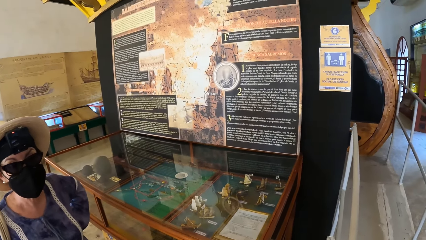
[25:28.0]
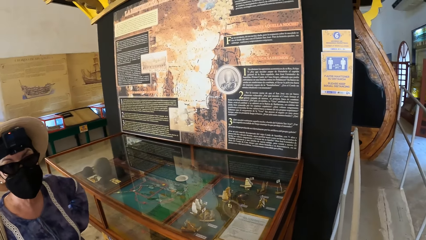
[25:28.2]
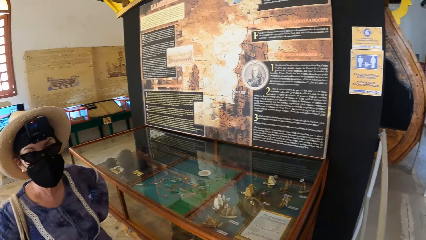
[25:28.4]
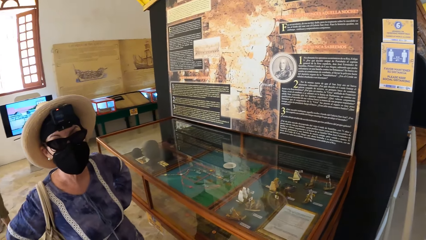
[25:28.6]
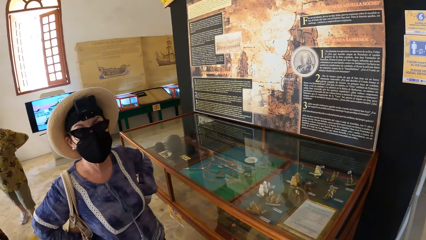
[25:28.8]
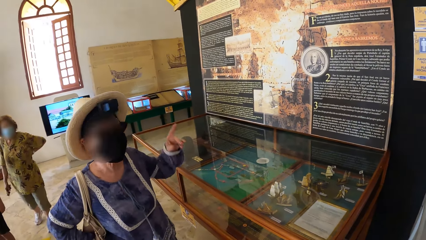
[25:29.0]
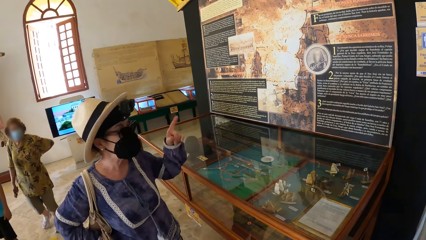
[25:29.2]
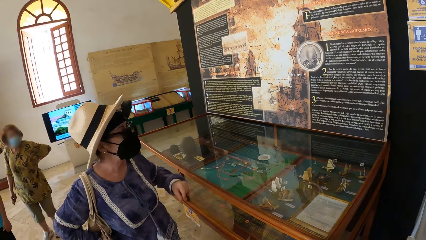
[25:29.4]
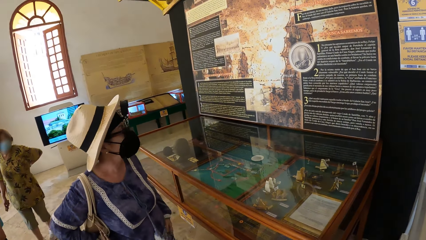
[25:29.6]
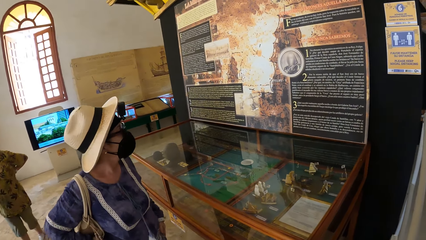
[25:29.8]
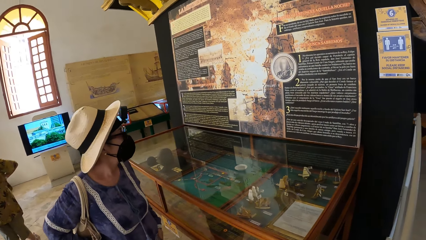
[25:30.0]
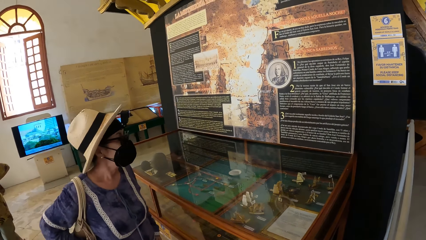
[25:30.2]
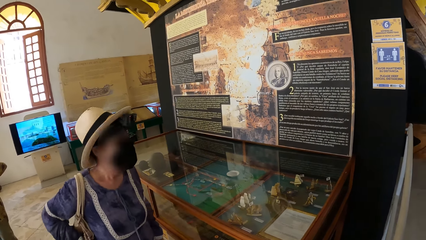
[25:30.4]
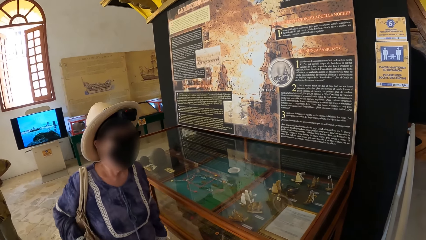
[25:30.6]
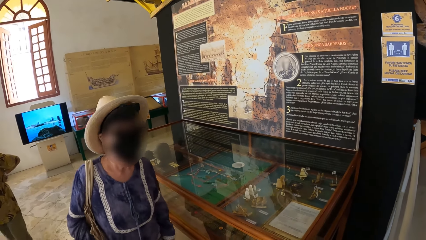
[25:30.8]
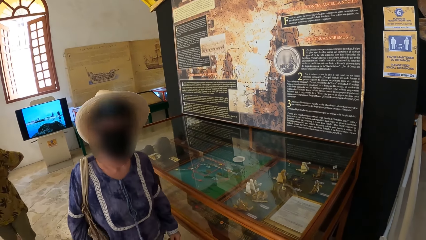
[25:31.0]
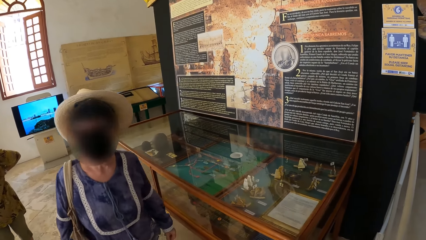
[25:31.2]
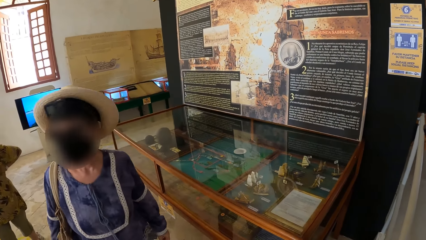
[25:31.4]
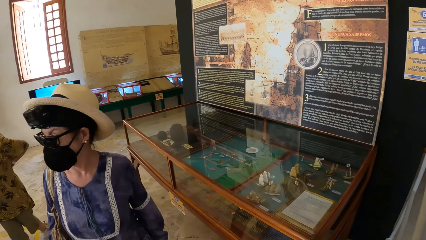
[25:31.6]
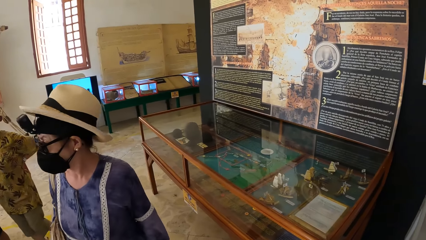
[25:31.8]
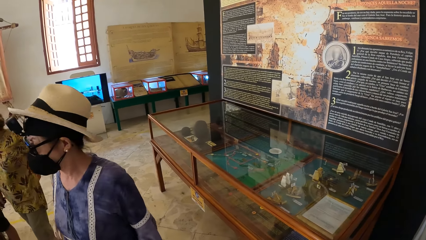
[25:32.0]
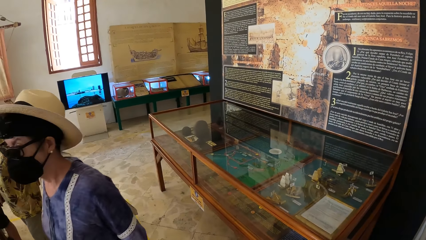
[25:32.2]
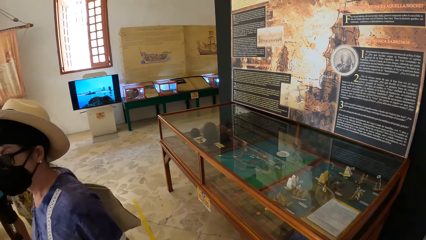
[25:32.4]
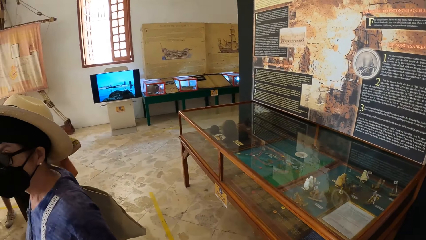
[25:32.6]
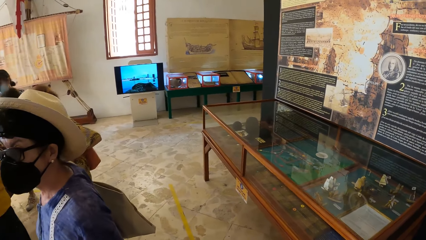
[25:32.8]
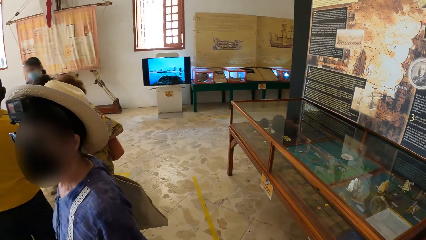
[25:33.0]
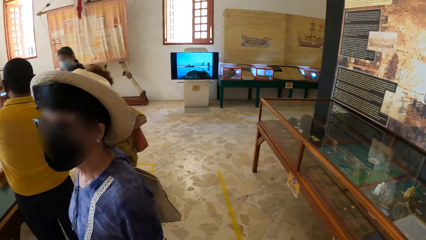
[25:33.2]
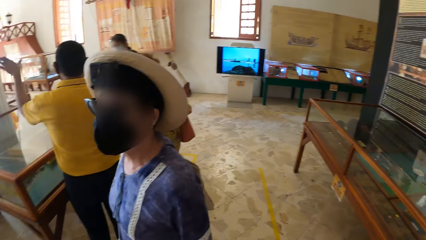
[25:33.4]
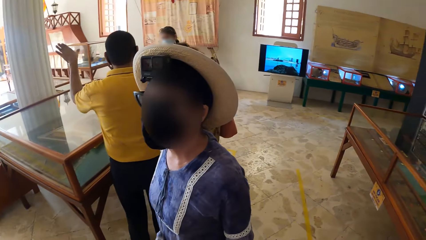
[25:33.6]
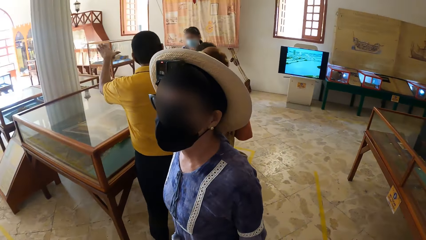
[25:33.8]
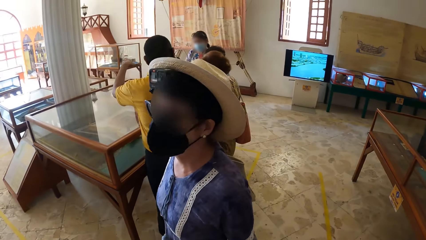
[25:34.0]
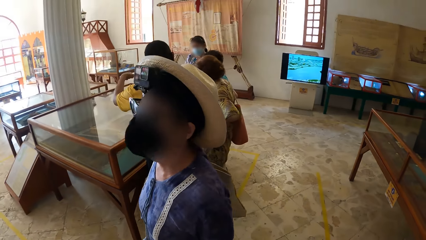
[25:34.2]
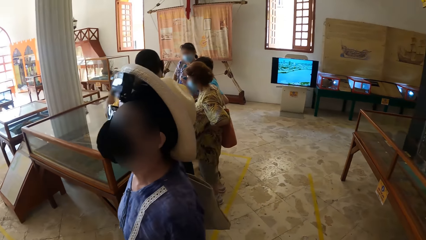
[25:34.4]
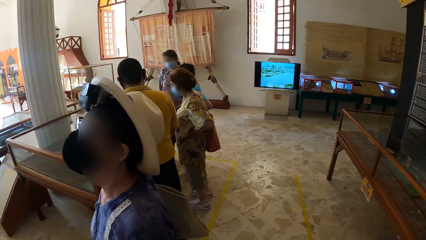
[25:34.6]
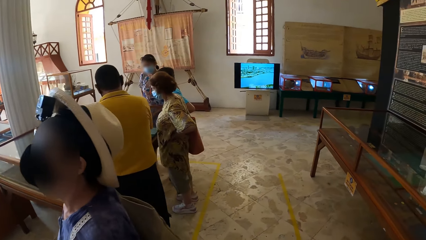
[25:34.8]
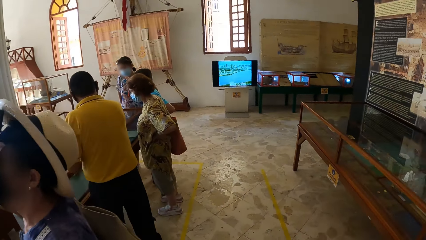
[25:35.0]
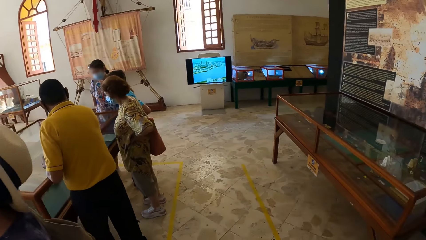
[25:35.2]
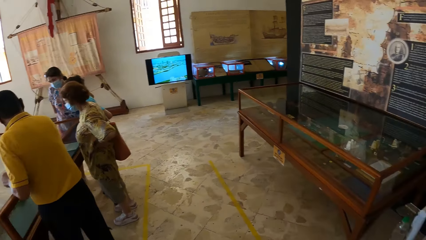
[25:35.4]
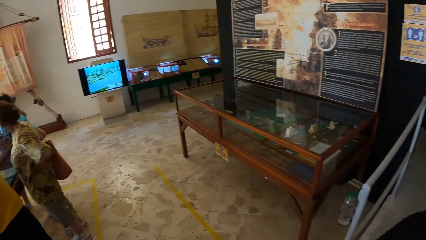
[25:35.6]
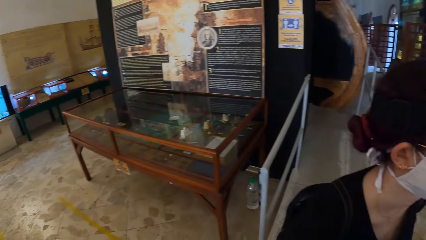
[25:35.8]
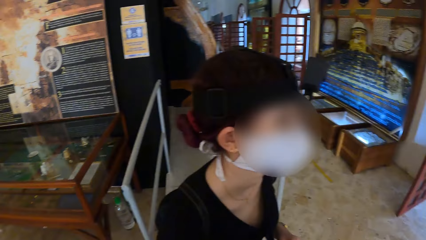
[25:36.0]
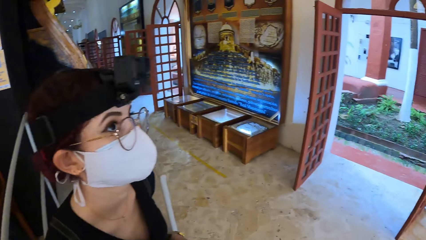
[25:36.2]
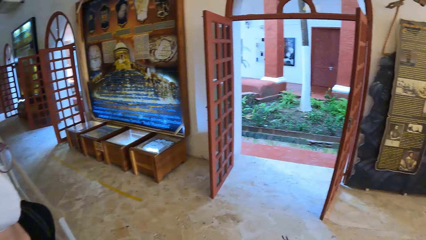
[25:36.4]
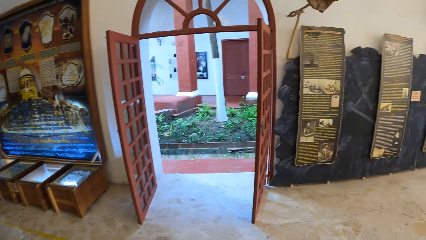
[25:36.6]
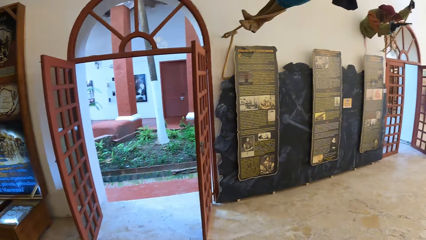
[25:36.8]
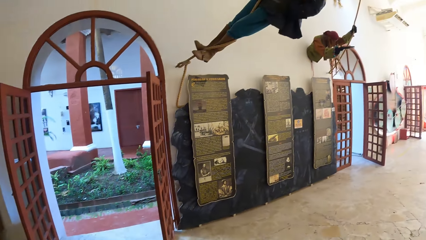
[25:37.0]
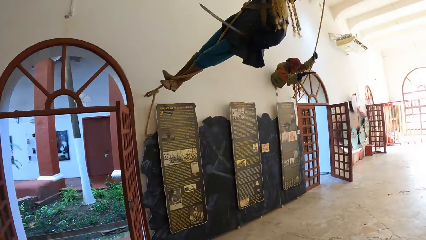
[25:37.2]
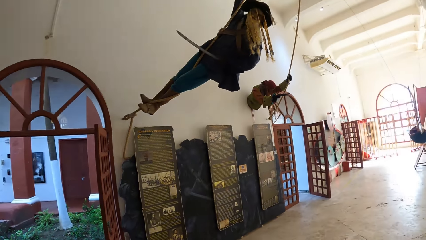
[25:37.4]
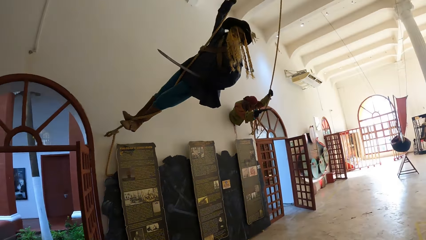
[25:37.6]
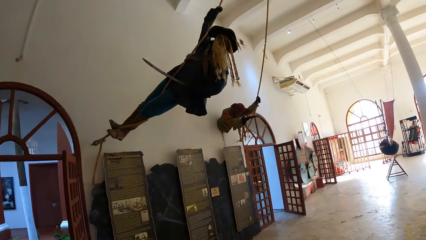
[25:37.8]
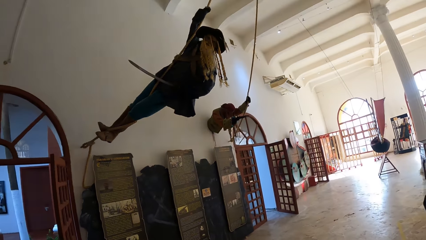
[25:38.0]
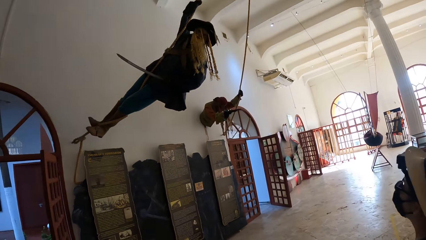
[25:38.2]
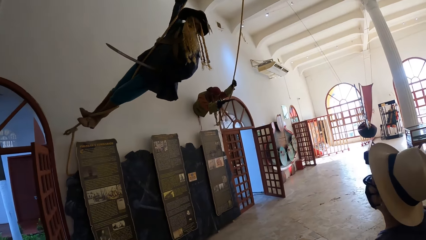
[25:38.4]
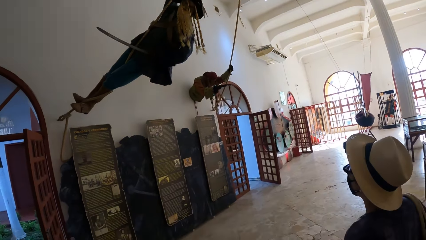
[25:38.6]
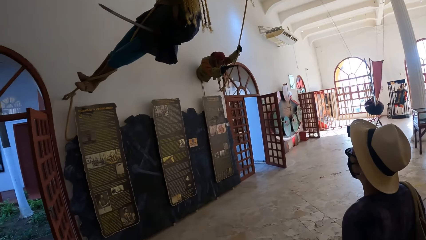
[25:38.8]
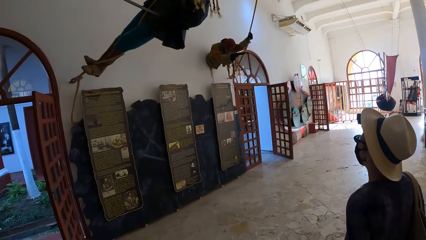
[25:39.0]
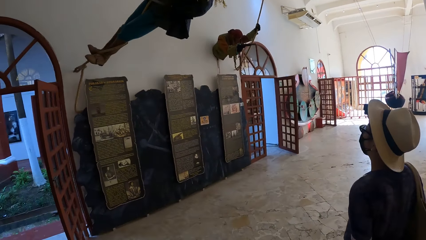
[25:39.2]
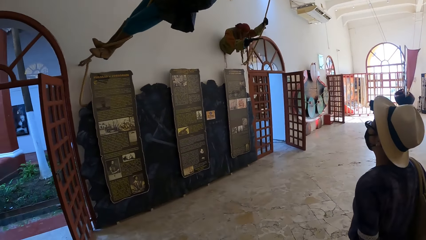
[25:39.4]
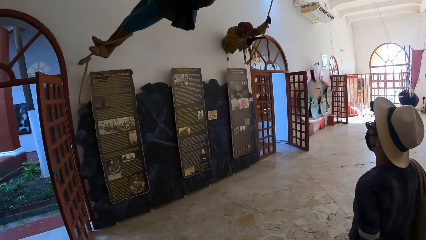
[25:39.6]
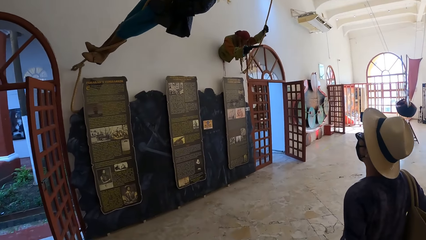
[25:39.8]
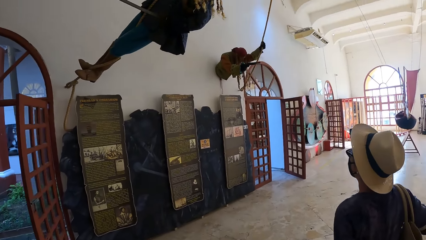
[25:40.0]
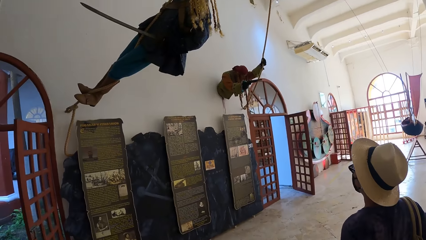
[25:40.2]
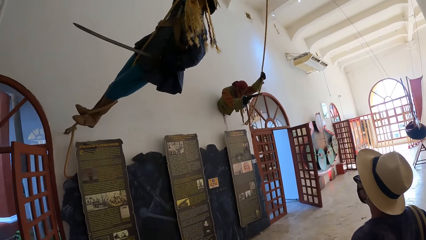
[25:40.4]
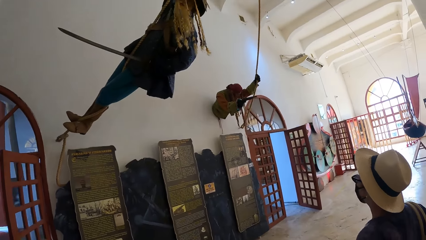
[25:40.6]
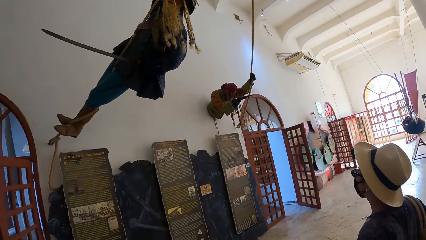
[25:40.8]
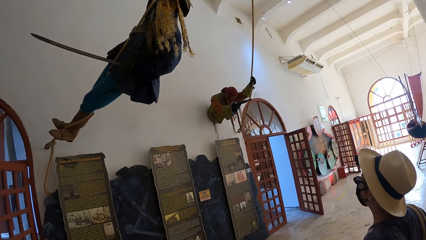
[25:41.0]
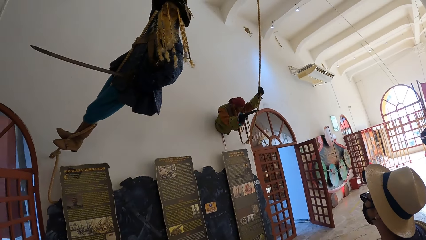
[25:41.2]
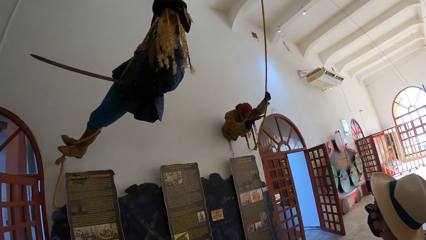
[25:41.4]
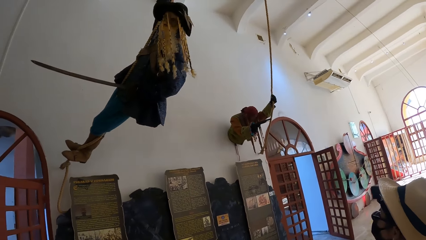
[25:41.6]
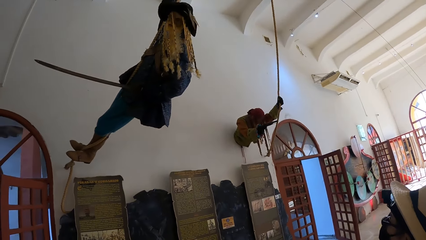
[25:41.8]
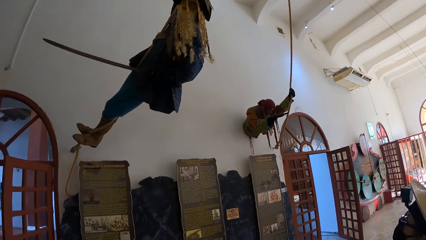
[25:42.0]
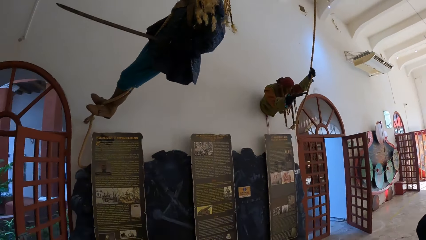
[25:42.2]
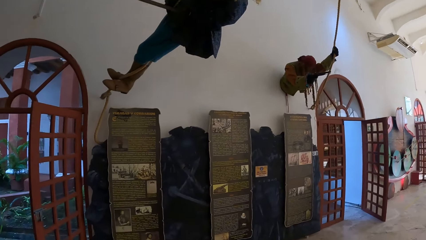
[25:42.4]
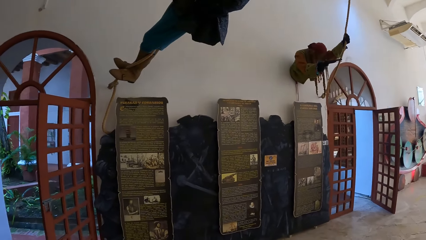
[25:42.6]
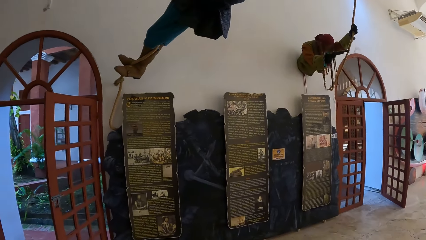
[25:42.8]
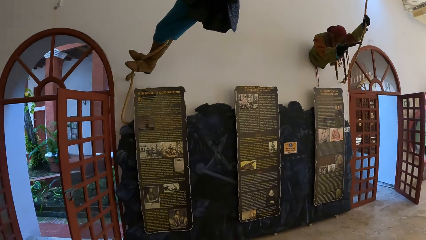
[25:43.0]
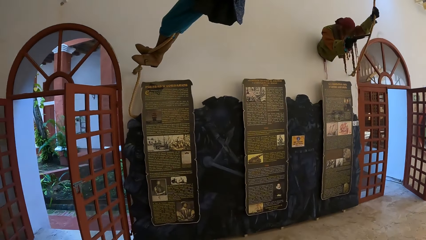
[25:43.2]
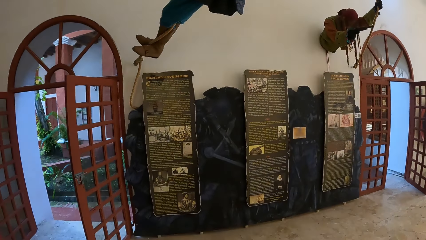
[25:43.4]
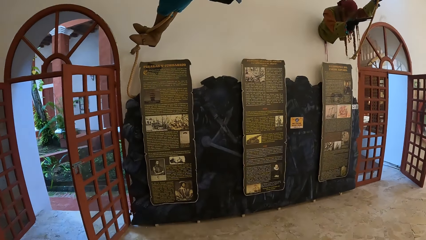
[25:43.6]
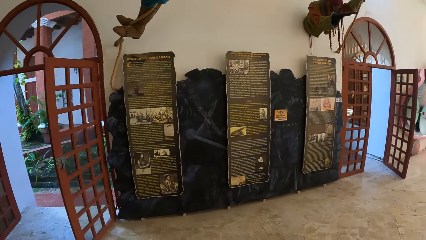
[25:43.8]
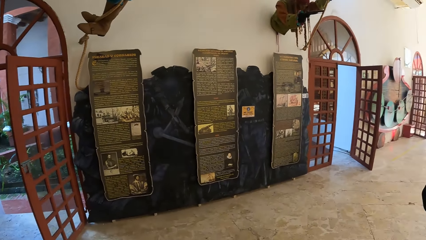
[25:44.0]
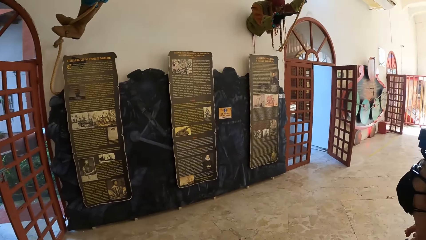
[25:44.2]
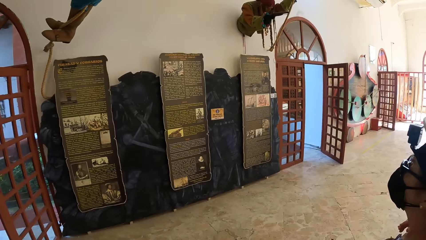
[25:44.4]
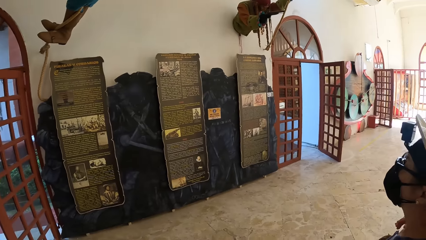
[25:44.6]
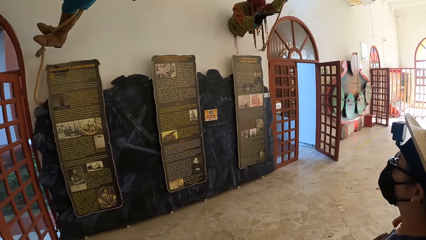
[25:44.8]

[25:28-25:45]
The woman interacts with the camera wearer. The woman walks in the museum. The camera wearer walks in the museum.
